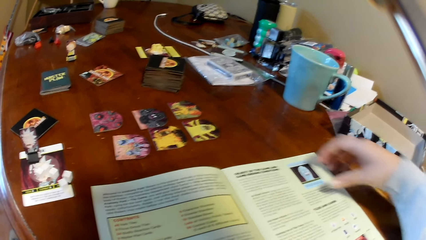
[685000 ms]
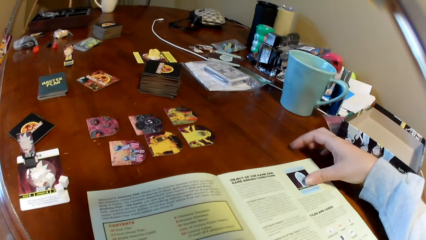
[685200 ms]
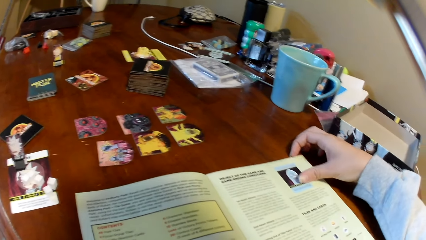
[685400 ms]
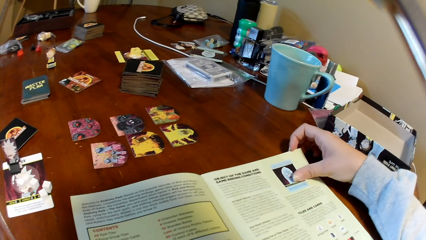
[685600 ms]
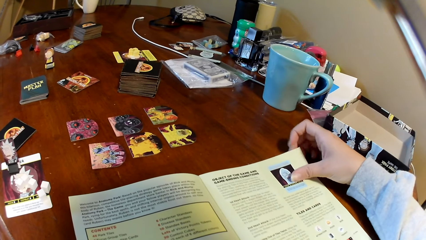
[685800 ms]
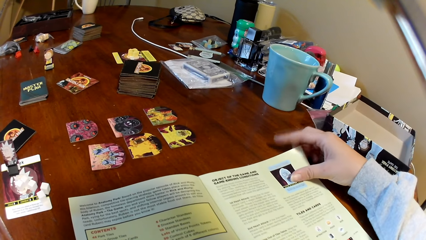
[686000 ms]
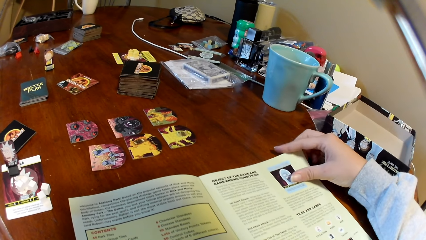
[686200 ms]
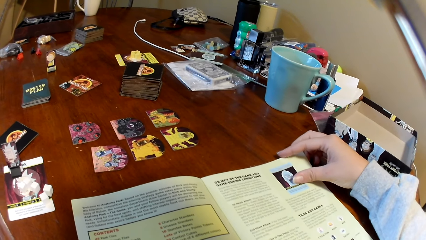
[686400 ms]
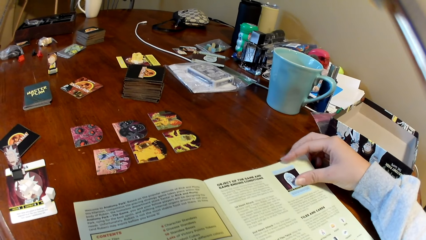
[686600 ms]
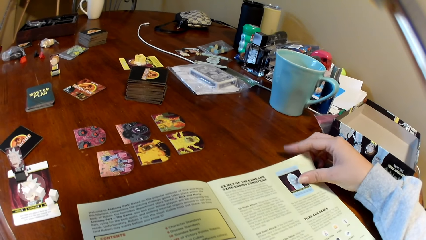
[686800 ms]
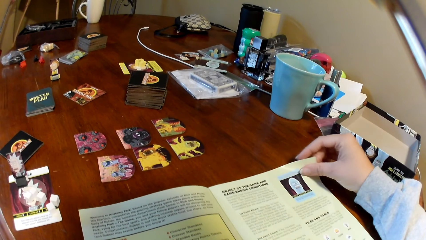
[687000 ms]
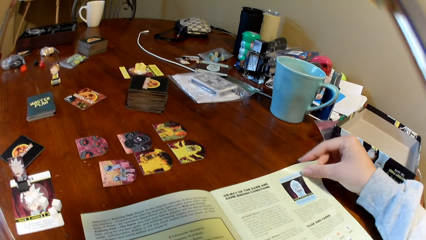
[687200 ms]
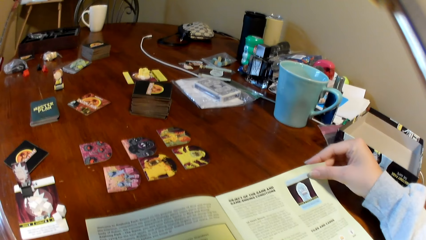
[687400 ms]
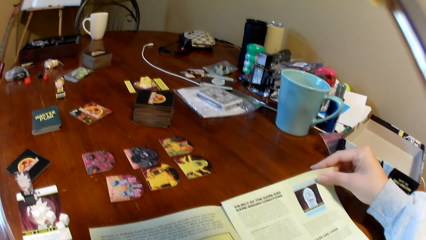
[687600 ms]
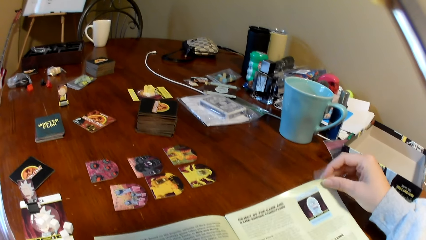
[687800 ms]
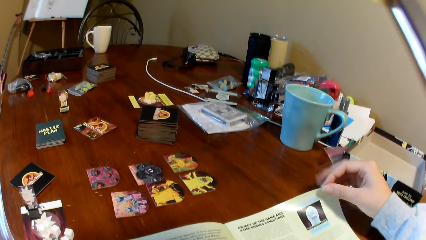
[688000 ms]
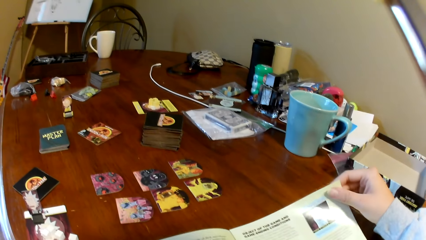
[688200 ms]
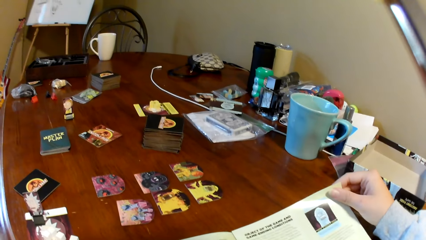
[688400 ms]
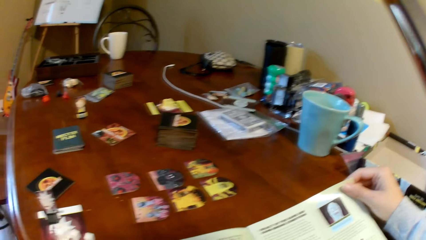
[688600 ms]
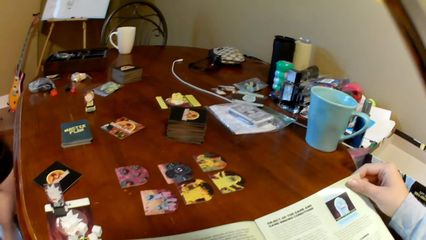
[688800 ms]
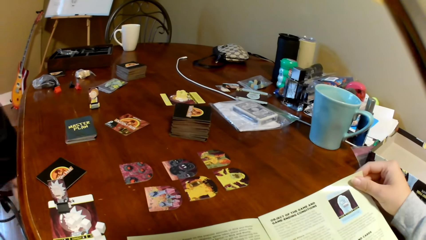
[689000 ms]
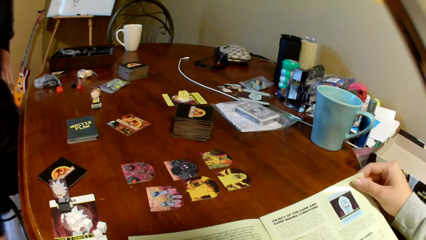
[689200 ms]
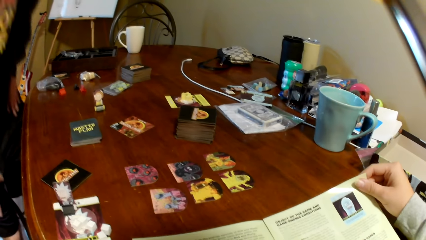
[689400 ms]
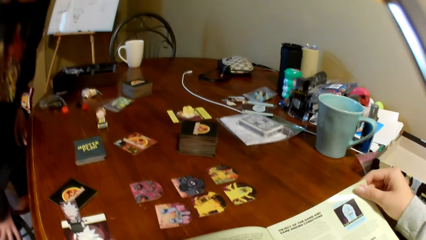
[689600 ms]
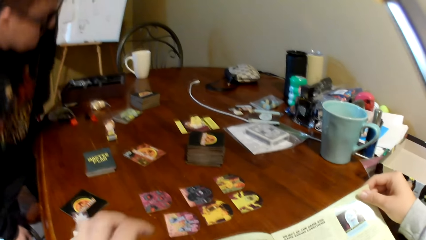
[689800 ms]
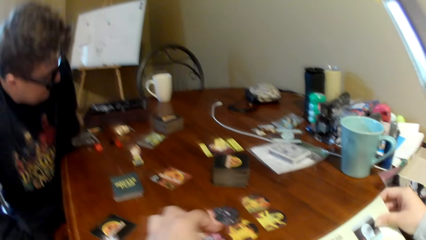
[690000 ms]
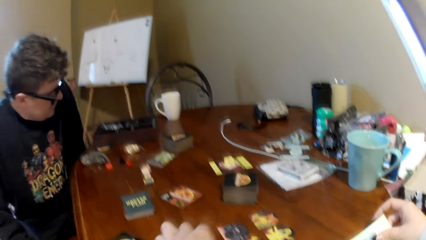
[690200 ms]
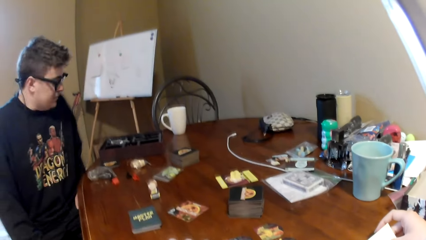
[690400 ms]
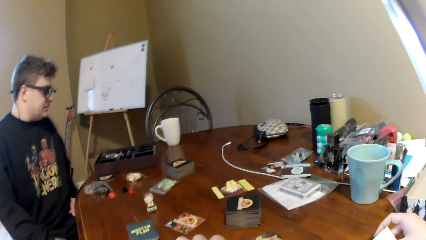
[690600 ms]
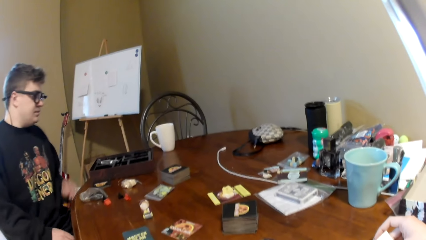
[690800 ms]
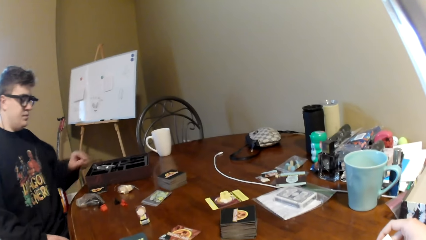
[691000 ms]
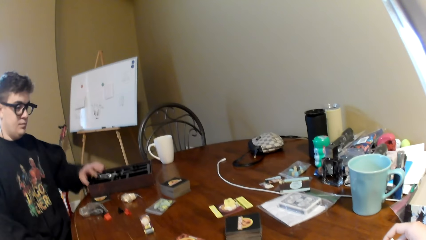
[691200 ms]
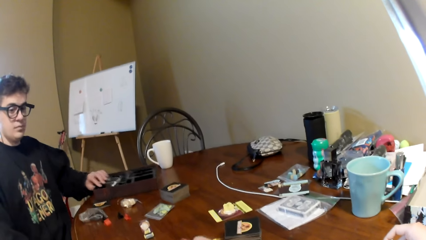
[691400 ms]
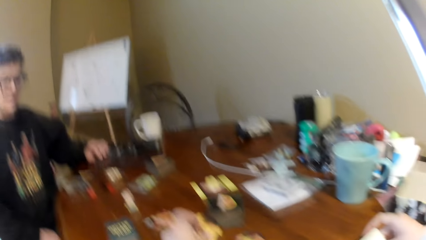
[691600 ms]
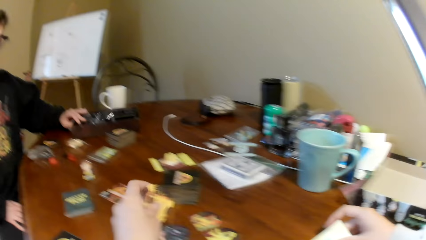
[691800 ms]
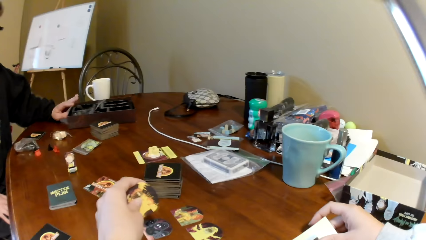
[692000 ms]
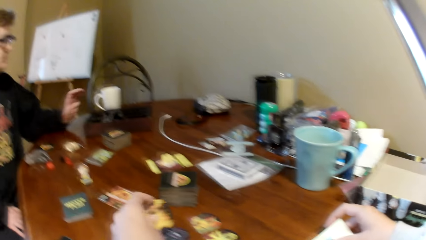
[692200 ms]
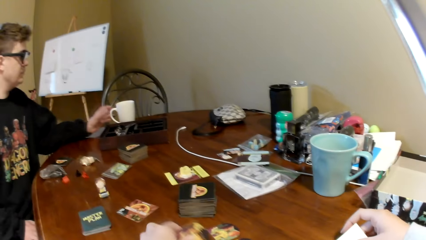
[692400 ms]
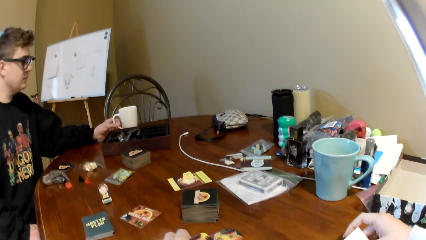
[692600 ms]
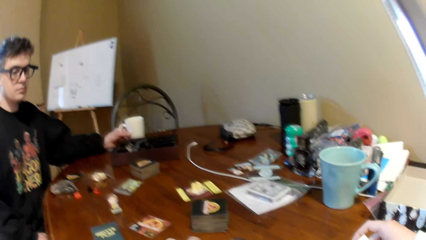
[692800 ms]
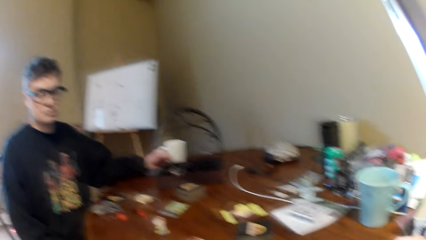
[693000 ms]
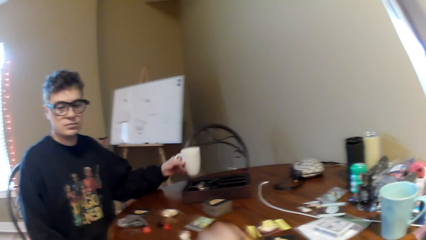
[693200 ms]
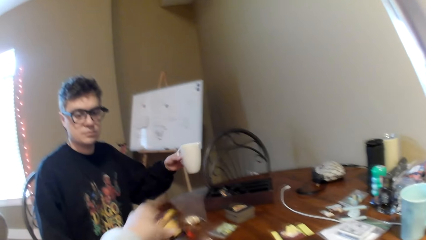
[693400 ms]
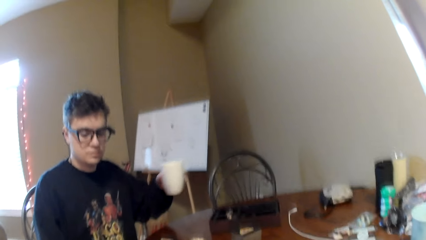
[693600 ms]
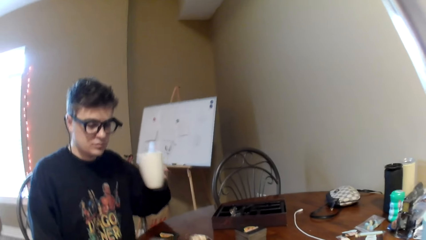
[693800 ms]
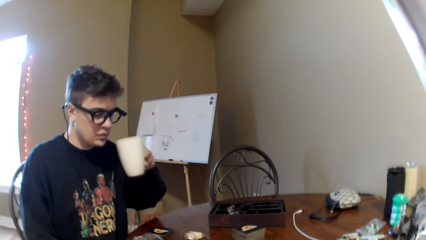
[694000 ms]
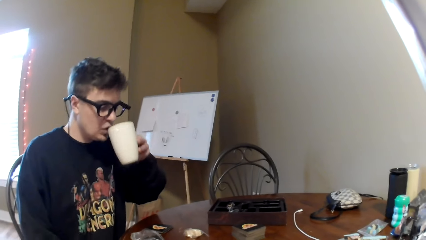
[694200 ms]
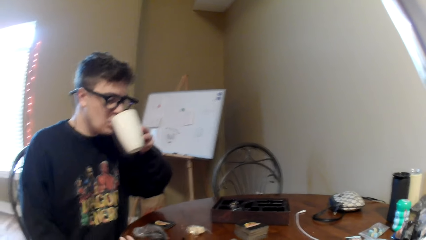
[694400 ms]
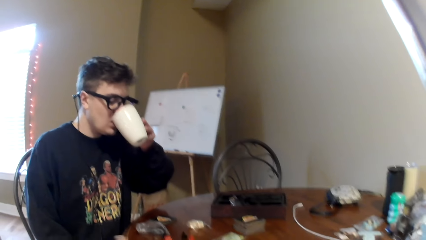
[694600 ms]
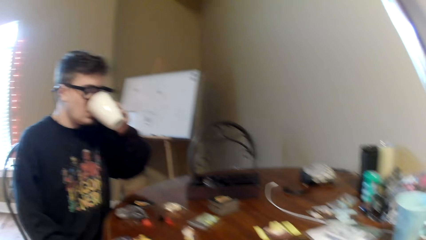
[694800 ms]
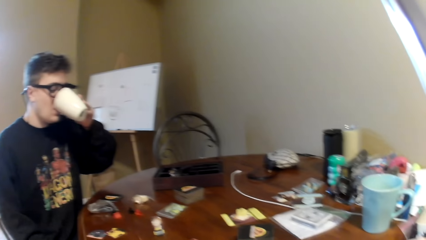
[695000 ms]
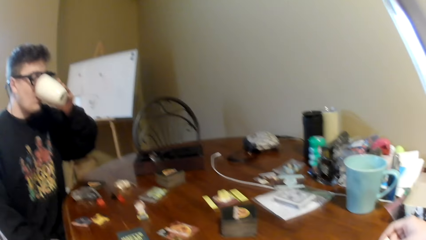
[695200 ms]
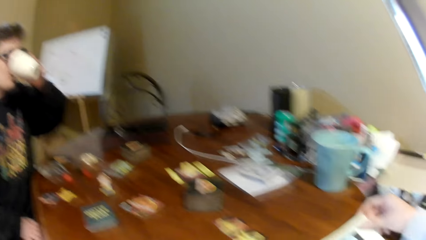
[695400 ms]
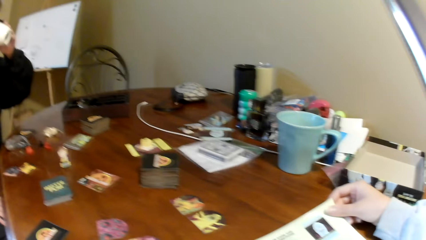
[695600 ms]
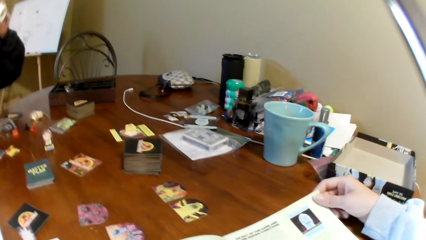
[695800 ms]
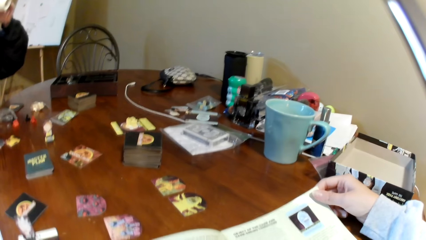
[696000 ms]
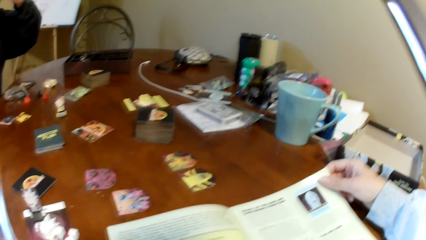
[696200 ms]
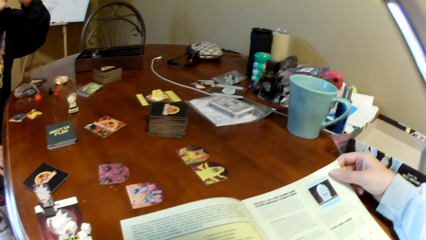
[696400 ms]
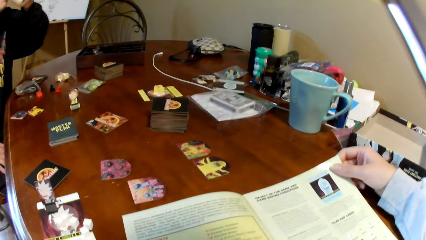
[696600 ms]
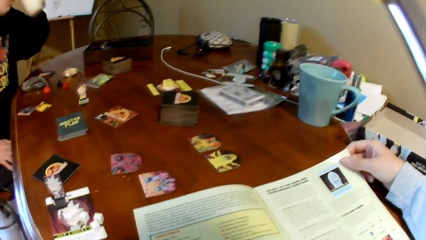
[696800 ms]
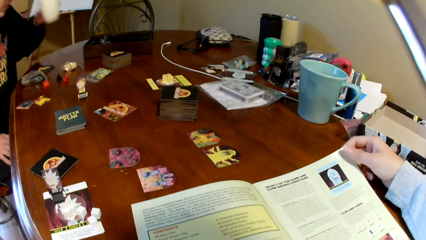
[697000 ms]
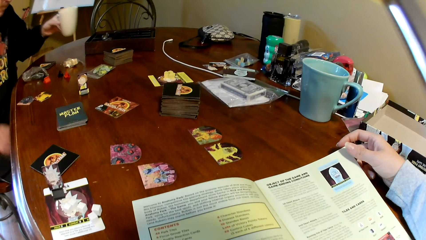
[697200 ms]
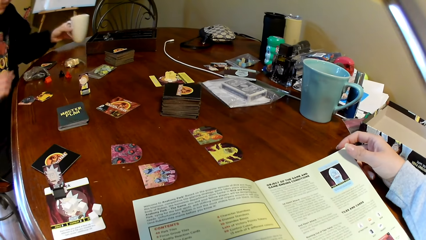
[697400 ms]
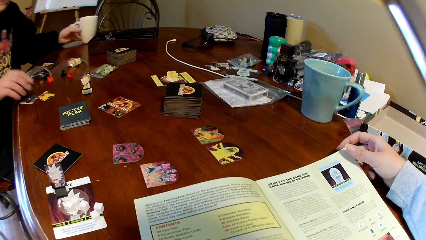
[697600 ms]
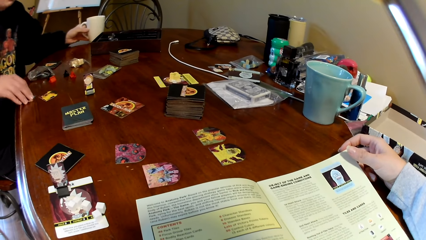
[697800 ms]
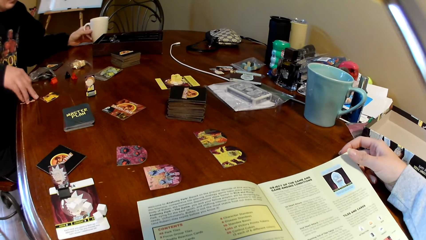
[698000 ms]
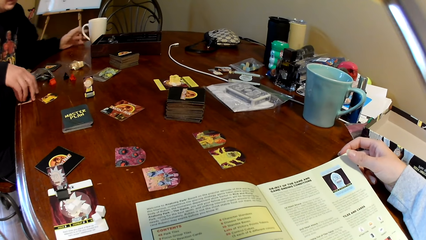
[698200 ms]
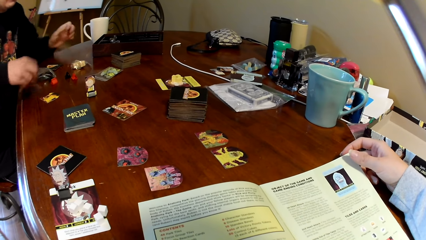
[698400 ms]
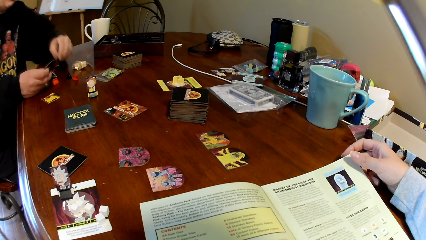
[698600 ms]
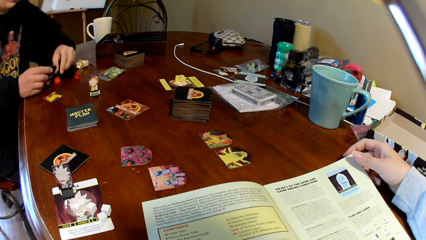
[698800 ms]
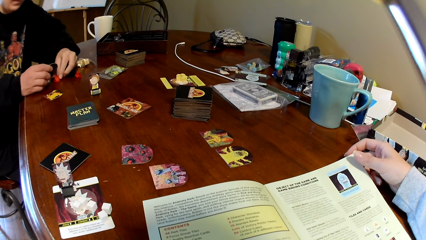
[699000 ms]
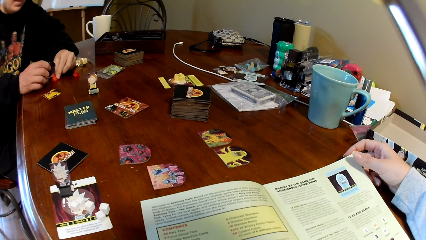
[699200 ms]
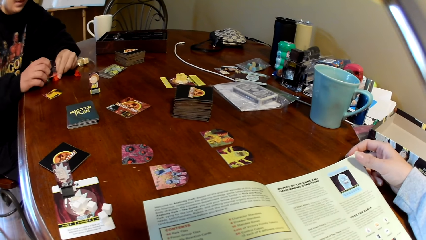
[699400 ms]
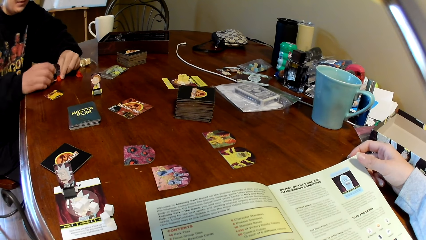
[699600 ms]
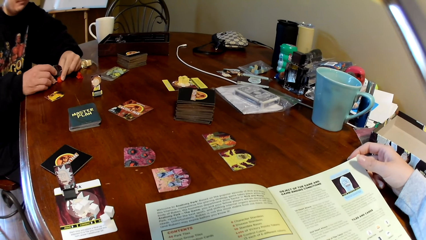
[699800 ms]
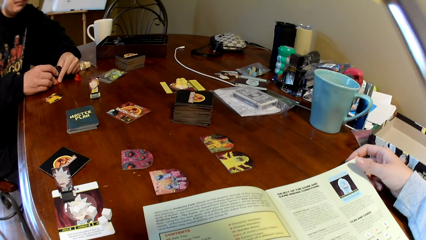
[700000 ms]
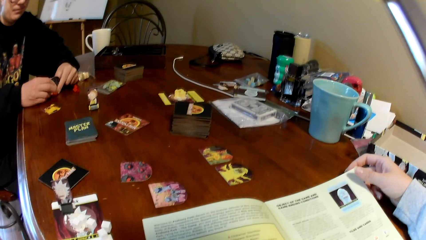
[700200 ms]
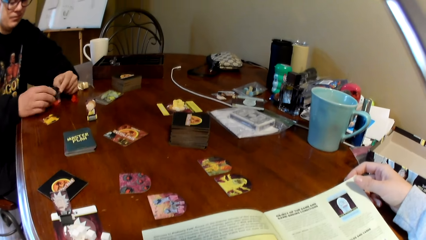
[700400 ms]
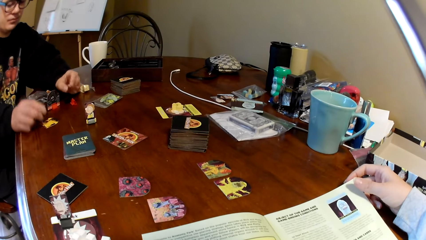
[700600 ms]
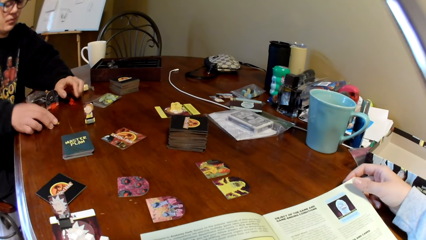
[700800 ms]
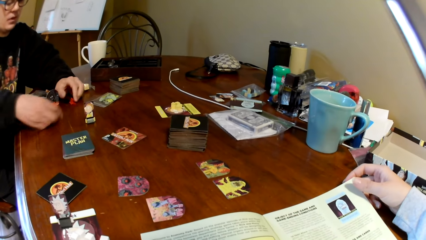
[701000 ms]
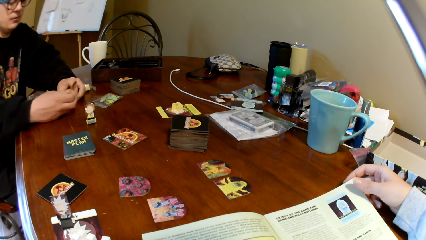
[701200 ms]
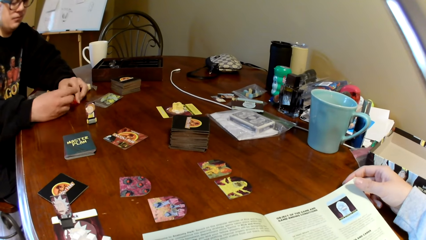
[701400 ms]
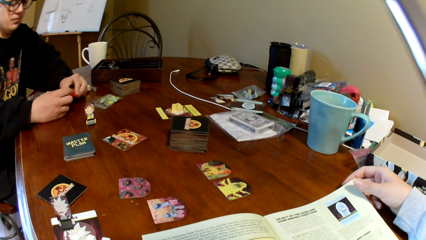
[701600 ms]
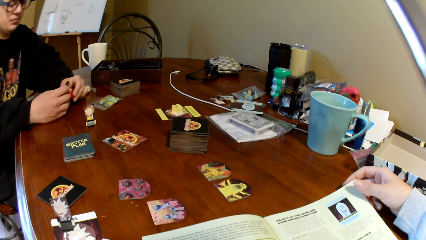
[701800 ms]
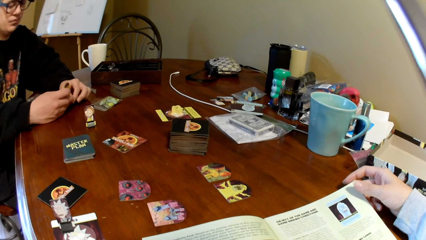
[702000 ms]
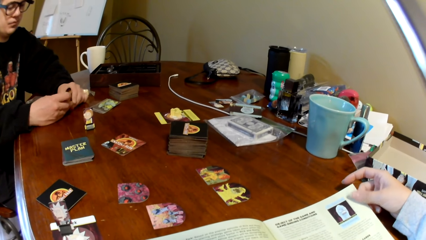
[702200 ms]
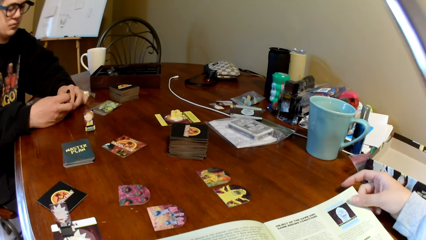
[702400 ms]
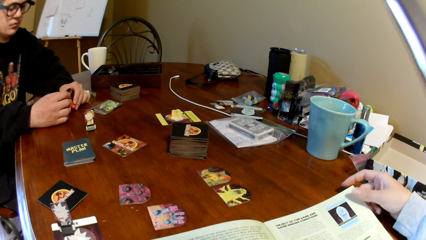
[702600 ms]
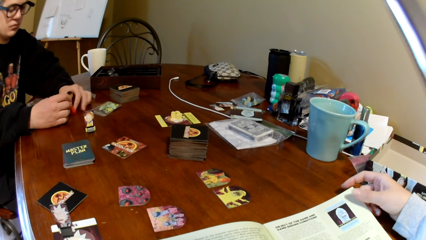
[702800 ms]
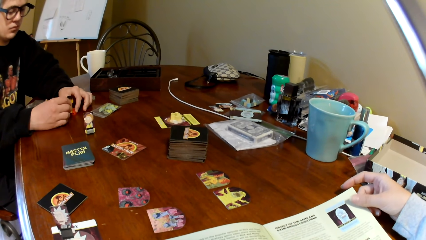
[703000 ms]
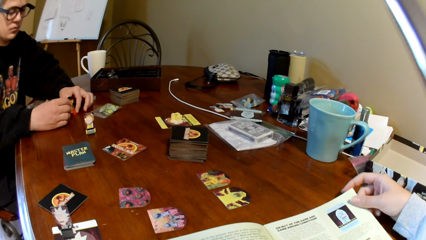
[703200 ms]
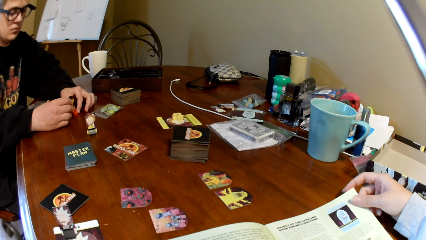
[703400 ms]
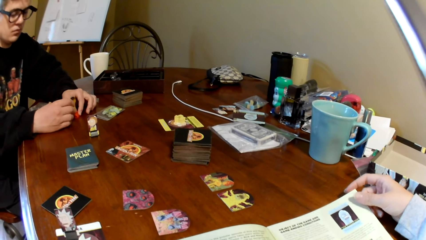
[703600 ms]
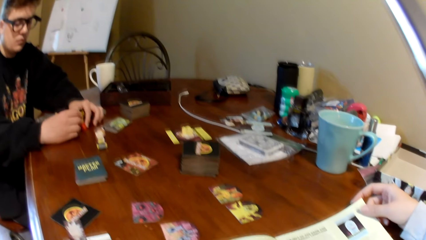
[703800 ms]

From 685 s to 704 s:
The camera wearer holds the page. They lift a page of the magazine. They read the magazine. A man sits on the chair. The man pushes the wooden box on the table. The camera wearer holds the card. They touch the playing cards. The man lifts a cup. The man holds the cup. The man drinks the tea. The camera wearer reads the magazine. The man places the cup on the table and picks up a game piece. The camera wearer reads the magazine. The man connects the pieces together, picks up a game piece, and fixes the poker chips. The camera wearer reads the magazine.
